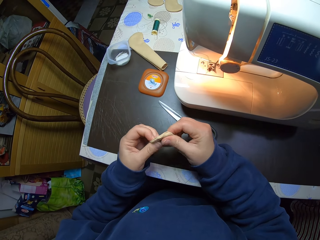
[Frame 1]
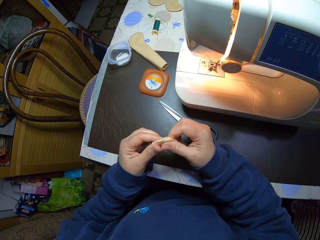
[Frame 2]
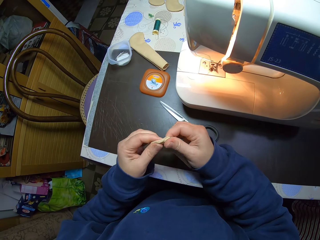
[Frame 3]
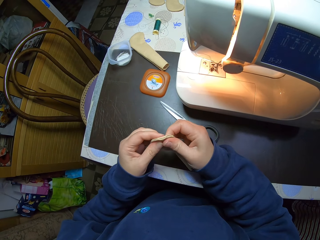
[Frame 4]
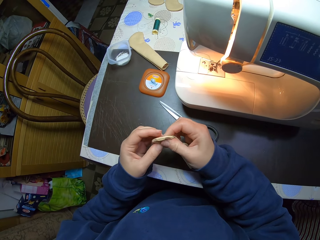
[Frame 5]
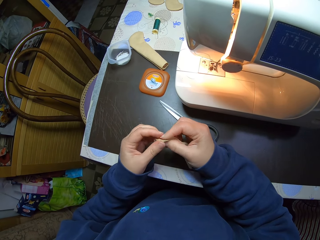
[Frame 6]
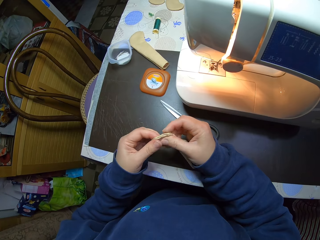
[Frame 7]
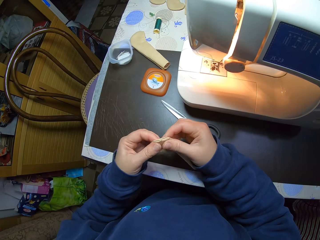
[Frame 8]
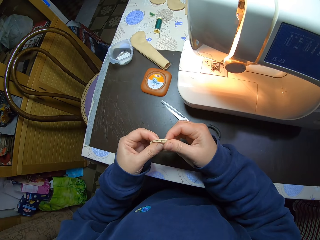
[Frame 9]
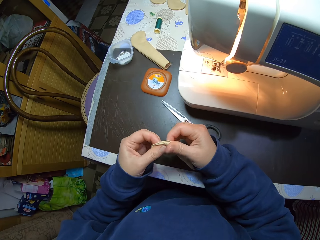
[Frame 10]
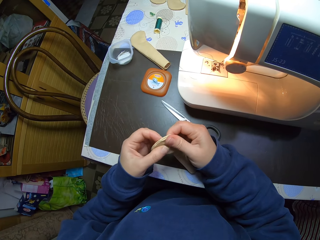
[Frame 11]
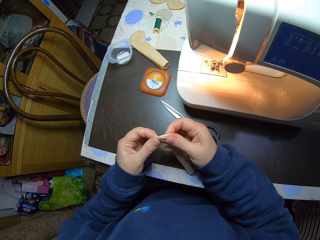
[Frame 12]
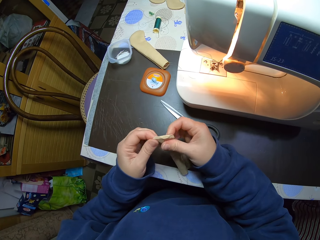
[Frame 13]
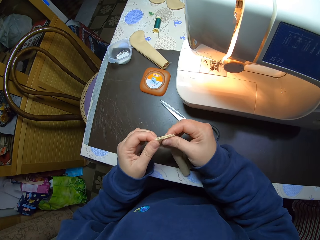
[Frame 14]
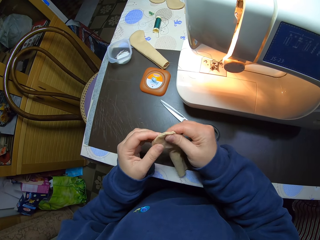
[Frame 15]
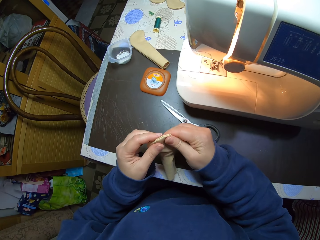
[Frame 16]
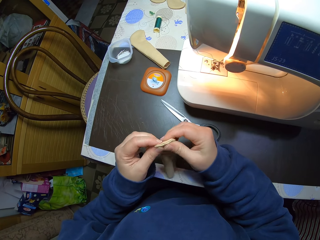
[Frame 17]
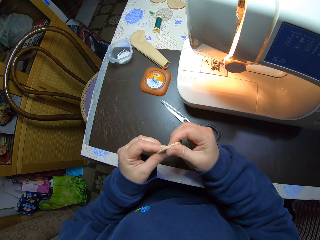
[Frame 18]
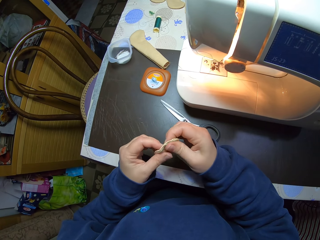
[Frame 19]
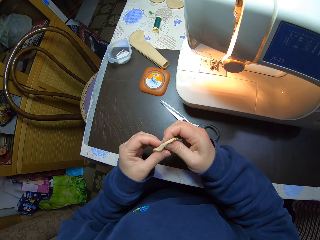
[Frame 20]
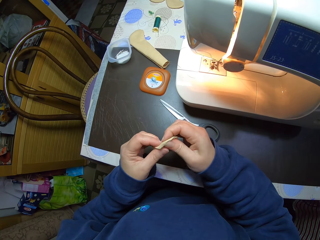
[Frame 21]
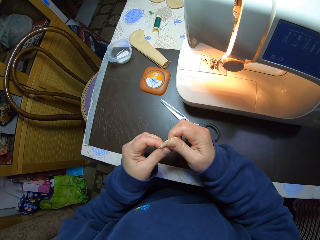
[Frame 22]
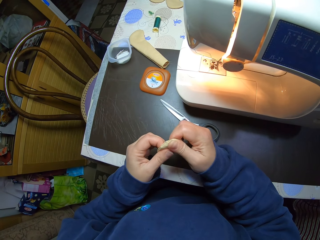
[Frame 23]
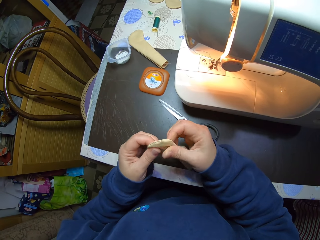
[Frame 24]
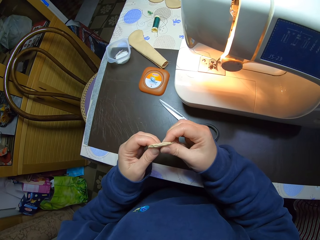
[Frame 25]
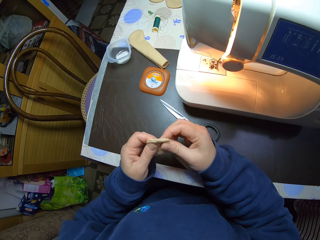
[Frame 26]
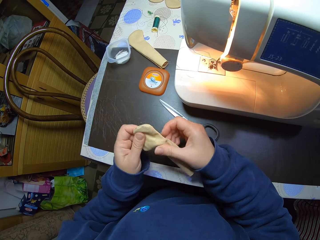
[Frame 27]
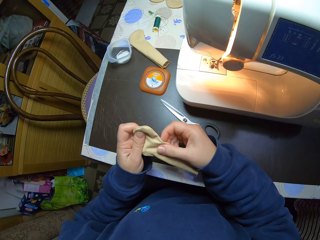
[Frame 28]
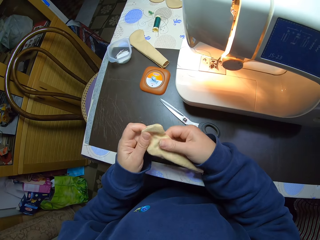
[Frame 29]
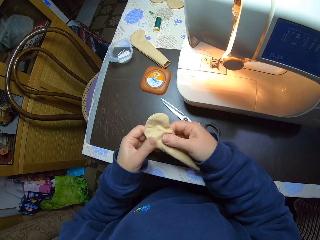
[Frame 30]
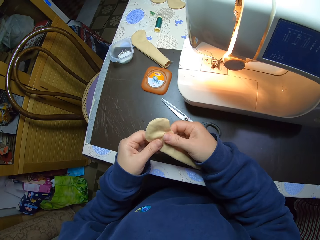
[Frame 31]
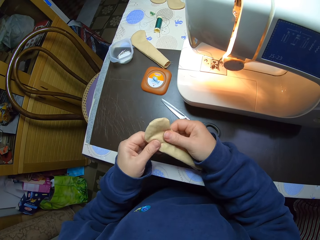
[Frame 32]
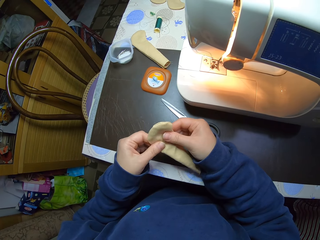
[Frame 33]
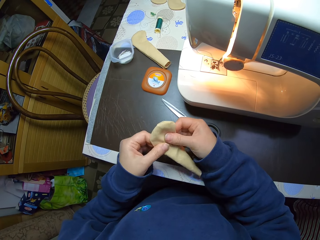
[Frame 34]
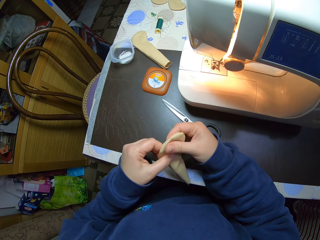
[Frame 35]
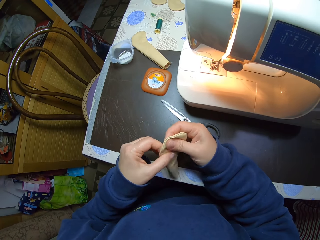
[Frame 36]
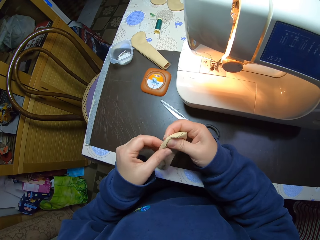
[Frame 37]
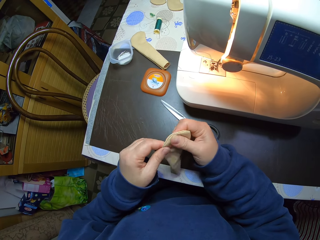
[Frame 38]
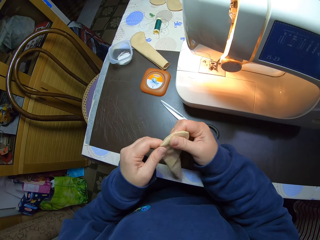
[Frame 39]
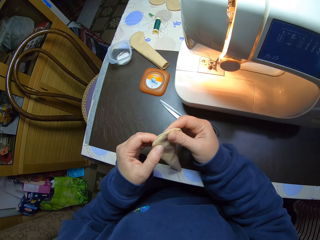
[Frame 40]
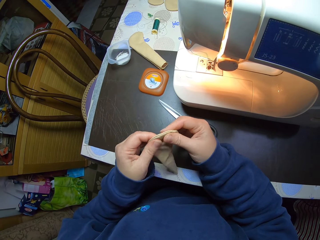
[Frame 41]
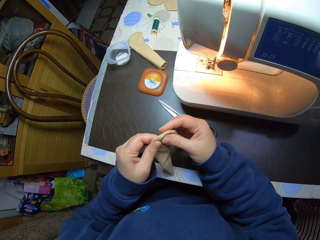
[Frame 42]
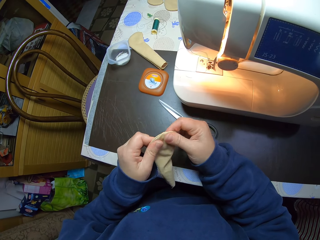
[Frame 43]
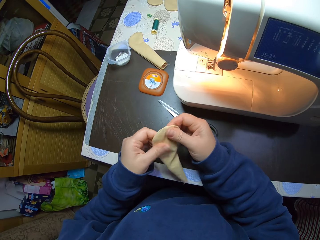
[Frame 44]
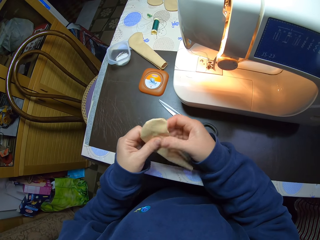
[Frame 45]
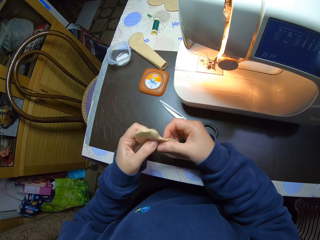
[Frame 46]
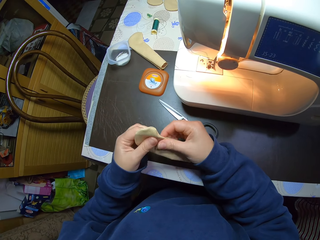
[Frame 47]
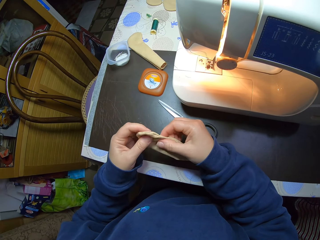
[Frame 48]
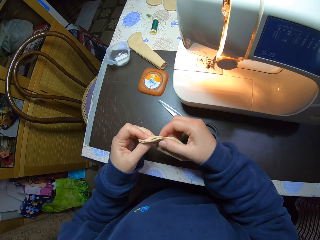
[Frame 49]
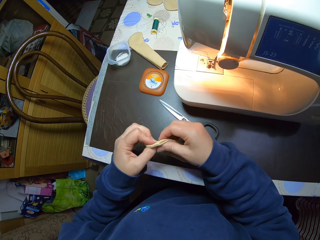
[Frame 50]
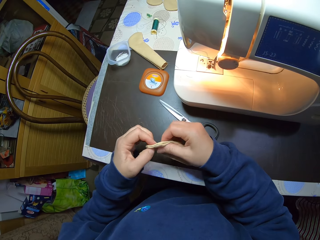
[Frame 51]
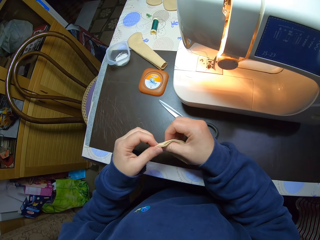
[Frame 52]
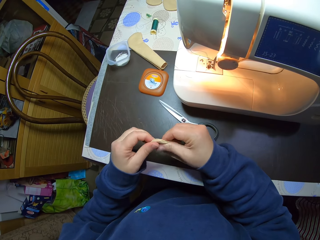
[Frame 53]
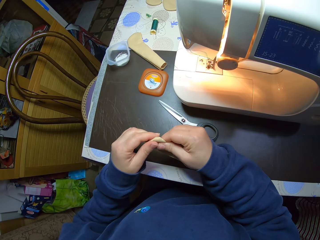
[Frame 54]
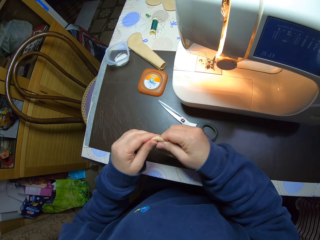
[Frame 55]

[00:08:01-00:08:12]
The camera wearer straightens out the fabric with her hands.

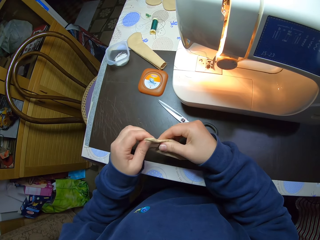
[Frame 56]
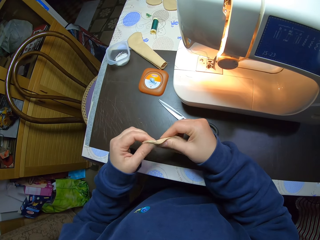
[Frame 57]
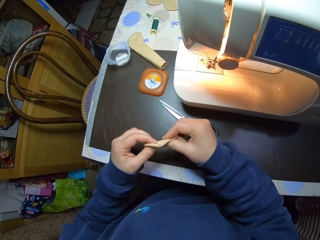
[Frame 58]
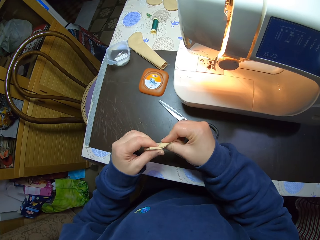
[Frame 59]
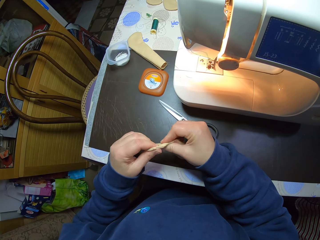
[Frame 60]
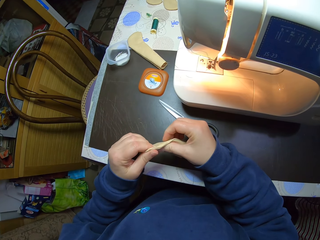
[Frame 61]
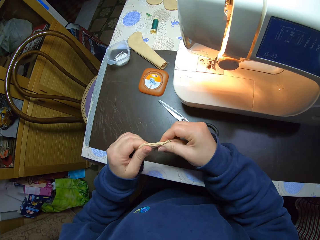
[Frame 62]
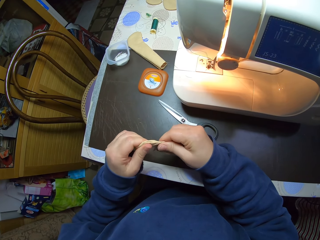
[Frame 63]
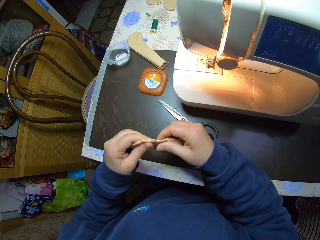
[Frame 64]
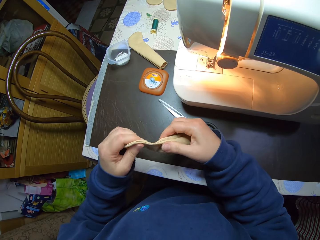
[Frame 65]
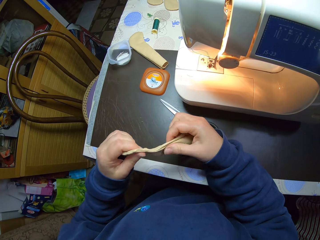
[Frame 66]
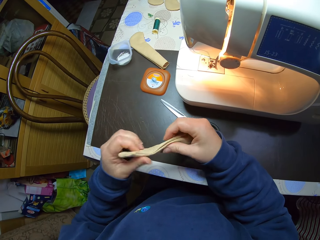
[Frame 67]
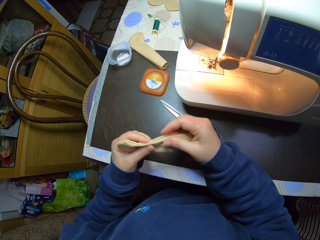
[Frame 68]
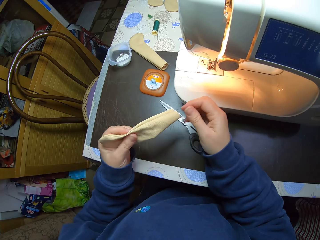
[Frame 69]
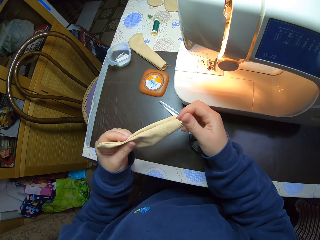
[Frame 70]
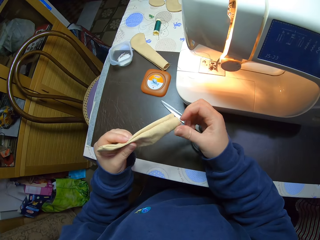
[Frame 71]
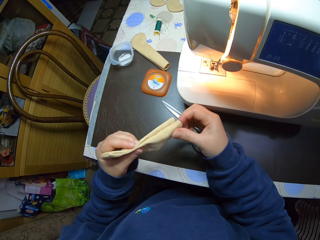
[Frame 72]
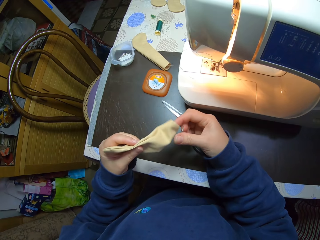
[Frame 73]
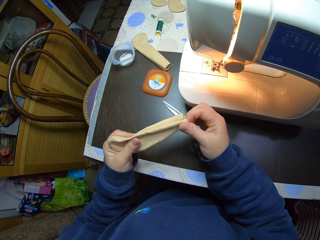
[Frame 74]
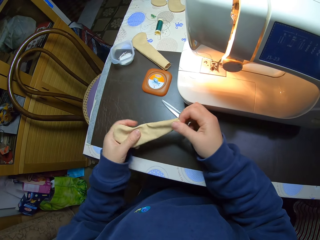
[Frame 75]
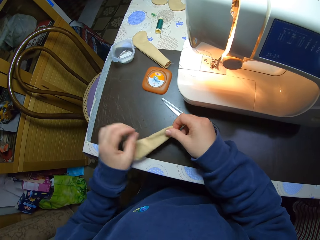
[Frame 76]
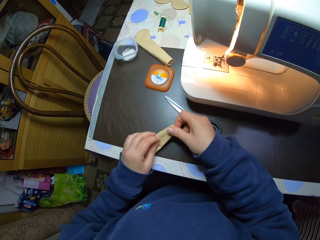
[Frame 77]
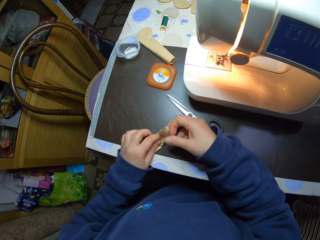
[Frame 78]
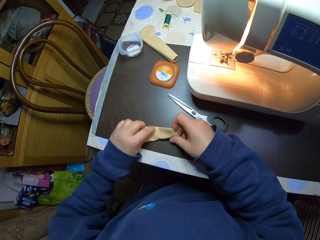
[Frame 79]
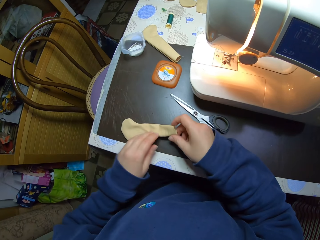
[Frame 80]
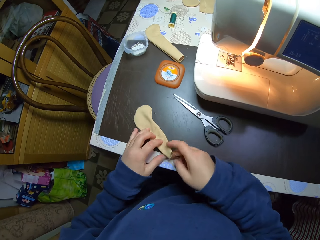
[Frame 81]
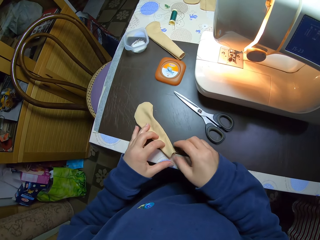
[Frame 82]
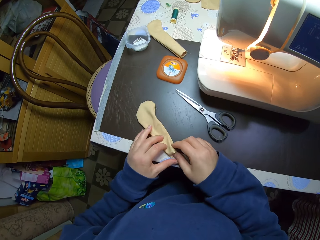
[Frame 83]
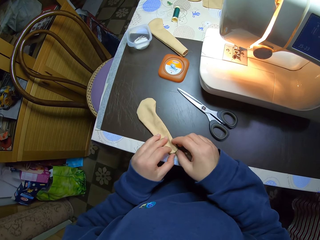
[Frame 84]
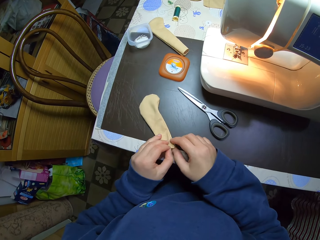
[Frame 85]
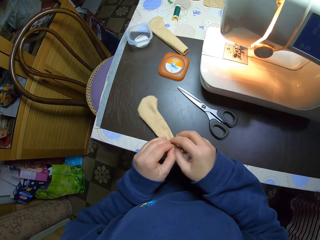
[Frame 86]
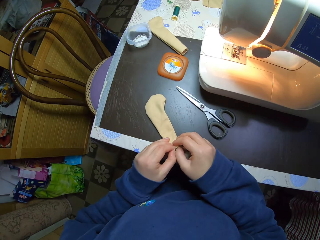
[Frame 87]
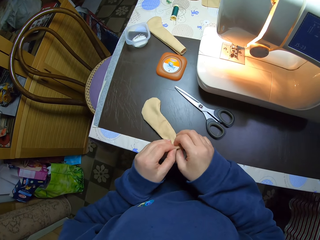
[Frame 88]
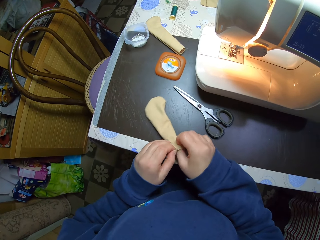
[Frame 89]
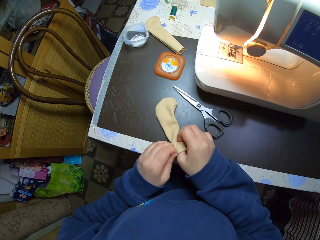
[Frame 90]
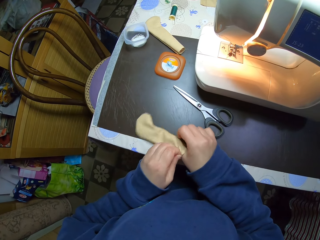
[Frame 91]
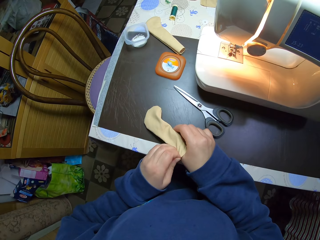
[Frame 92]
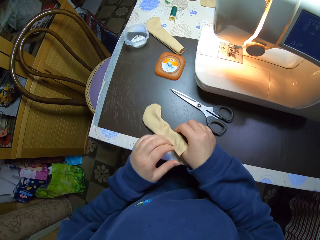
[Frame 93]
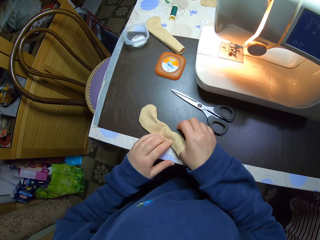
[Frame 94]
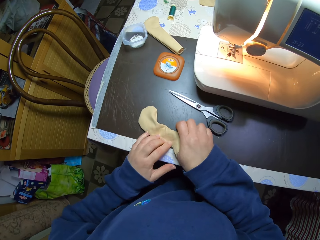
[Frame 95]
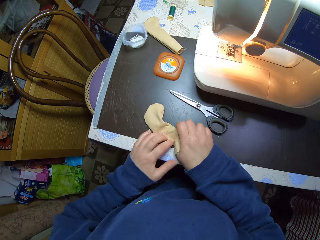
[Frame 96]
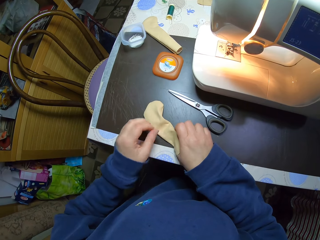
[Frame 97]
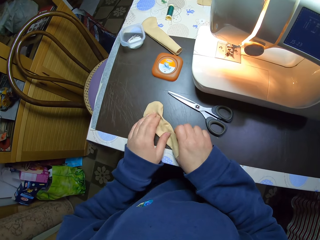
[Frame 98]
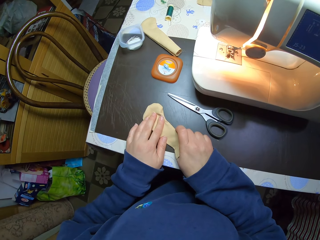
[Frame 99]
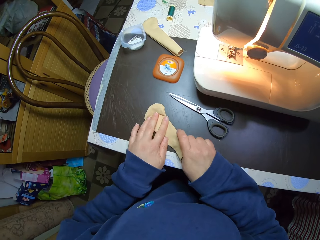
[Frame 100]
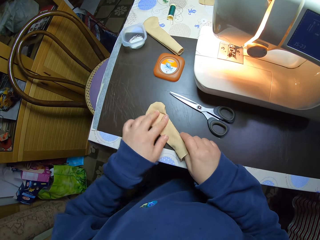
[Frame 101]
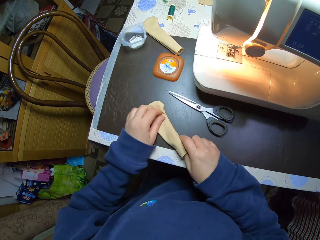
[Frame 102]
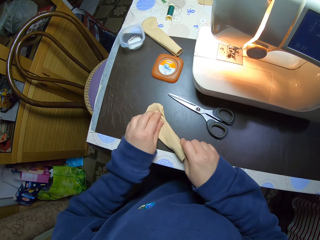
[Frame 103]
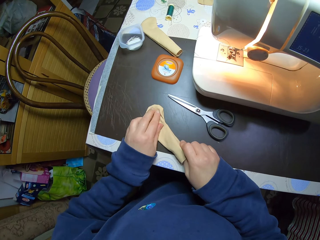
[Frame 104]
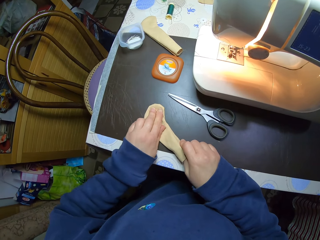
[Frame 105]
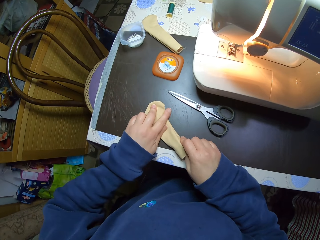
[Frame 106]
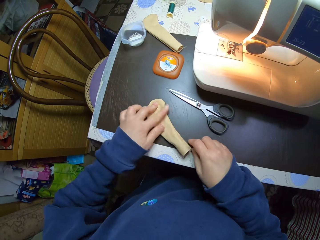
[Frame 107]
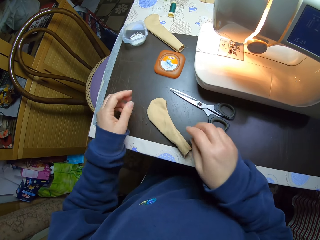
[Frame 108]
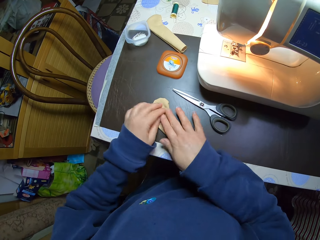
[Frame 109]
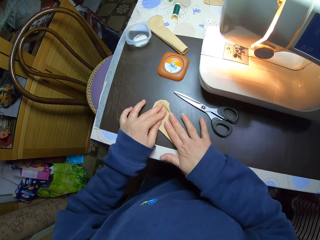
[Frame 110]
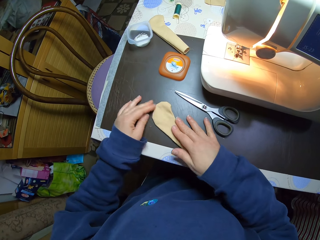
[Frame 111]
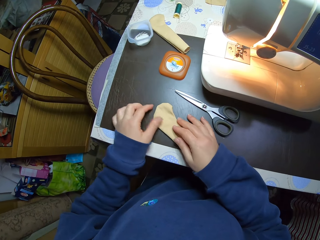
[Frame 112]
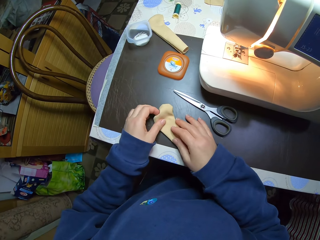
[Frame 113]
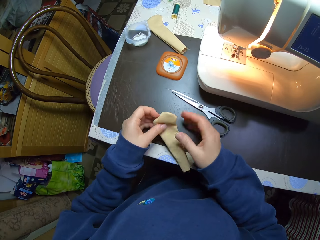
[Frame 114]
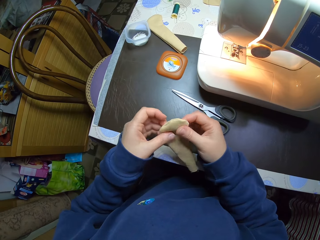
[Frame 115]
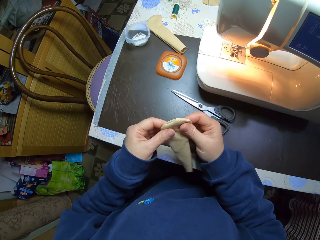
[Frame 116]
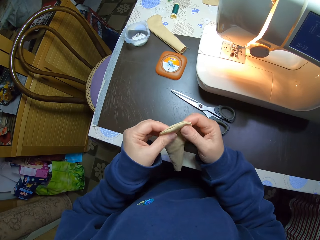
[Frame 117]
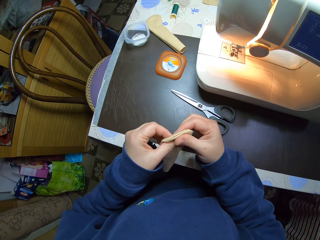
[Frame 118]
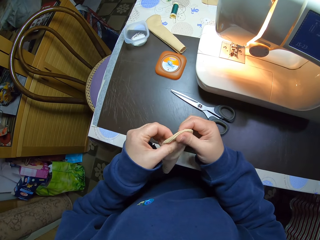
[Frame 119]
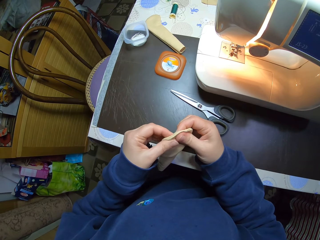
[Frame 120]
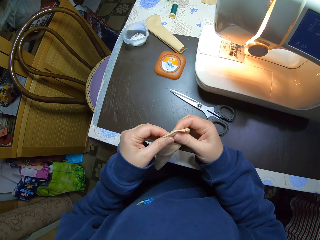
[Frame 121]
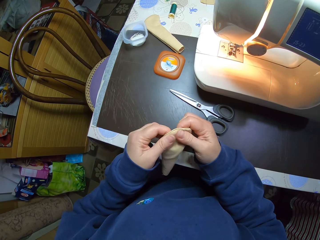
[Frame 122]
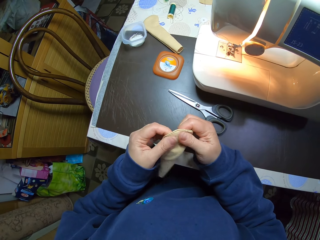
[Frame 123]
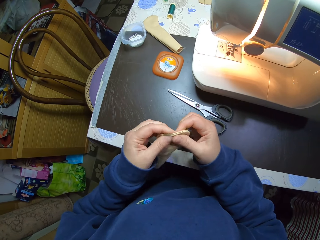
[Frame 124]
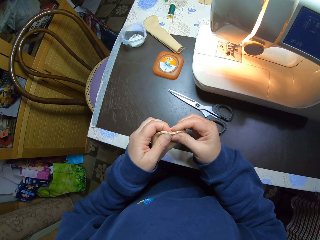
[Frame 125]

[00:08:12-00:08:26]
The camera wearer places the stitched fabric on the table. She puts her right thumb inside the fabric. She straightens out the fabric with her left hand. She spreads the fabric with her hands. She picks up the fabric from the table with her left hand. She rubs the edges of the fabric with her hands.
